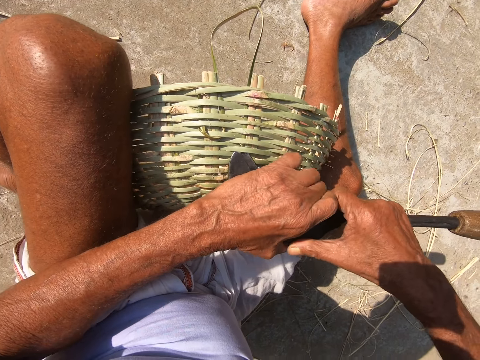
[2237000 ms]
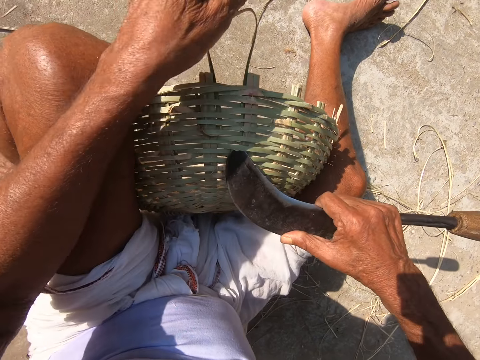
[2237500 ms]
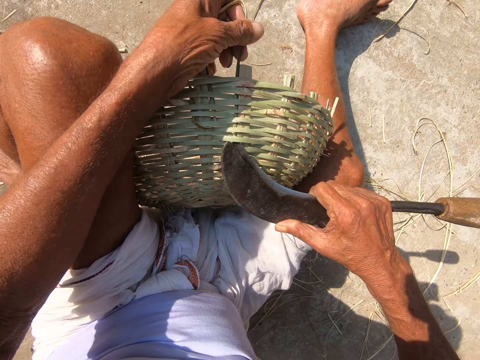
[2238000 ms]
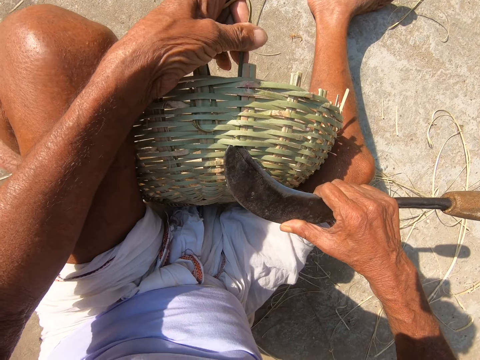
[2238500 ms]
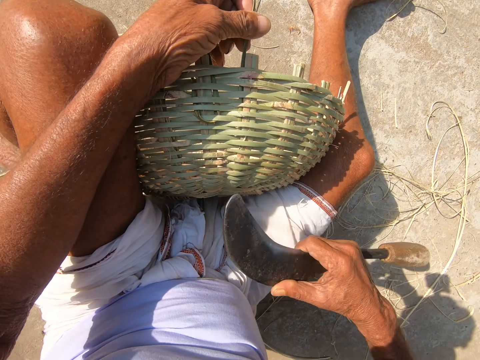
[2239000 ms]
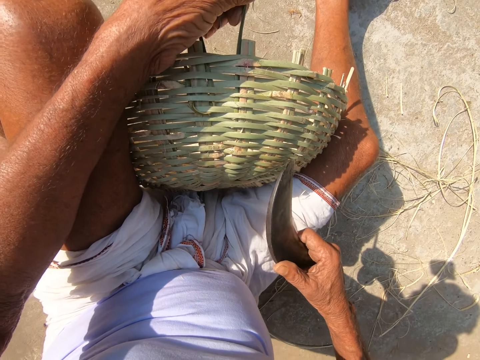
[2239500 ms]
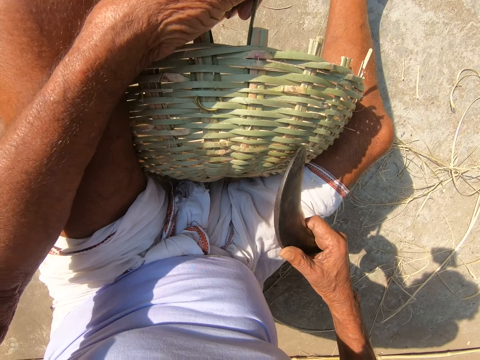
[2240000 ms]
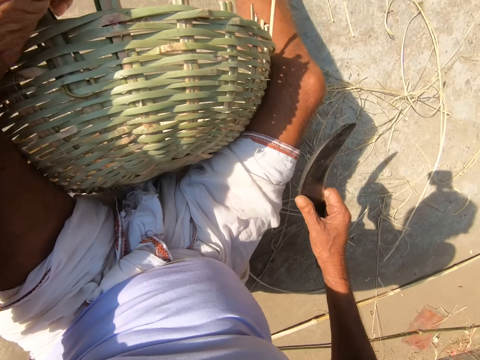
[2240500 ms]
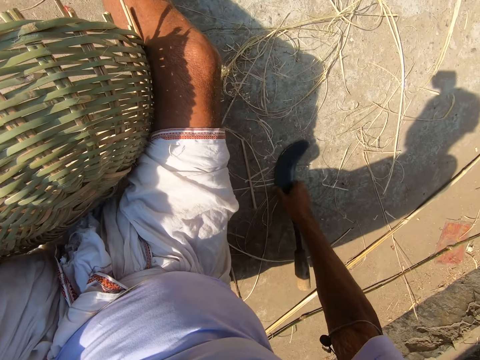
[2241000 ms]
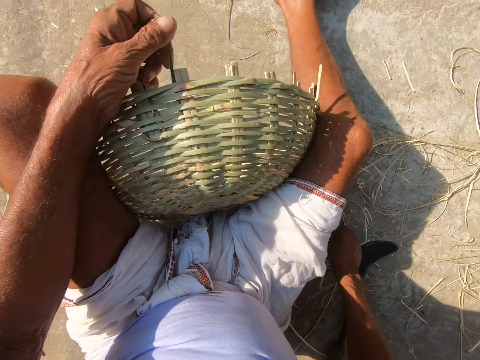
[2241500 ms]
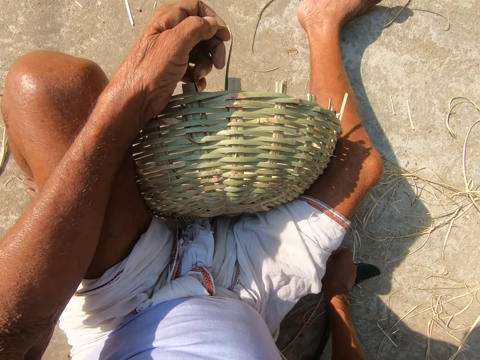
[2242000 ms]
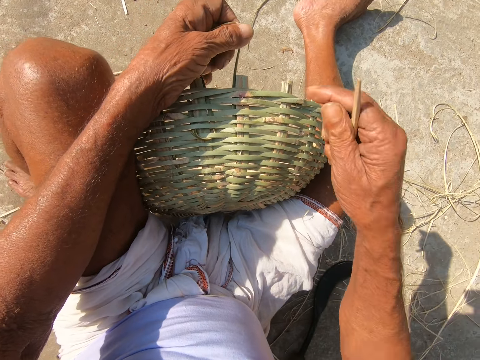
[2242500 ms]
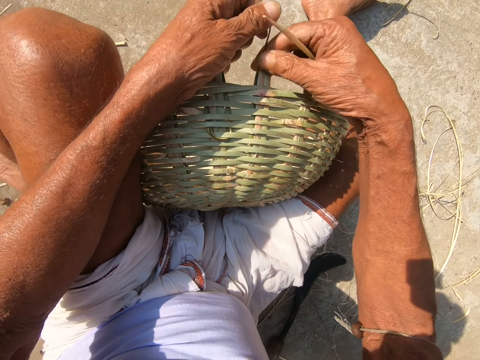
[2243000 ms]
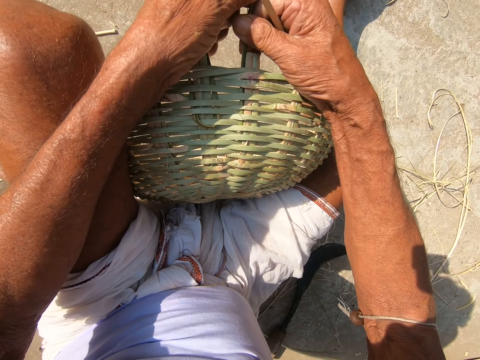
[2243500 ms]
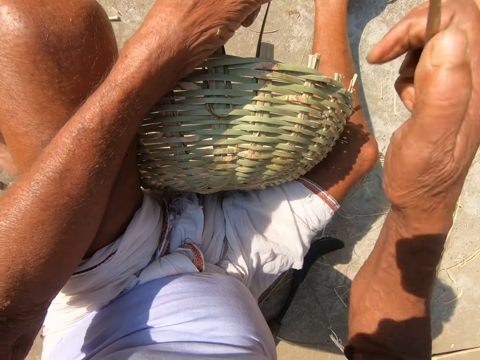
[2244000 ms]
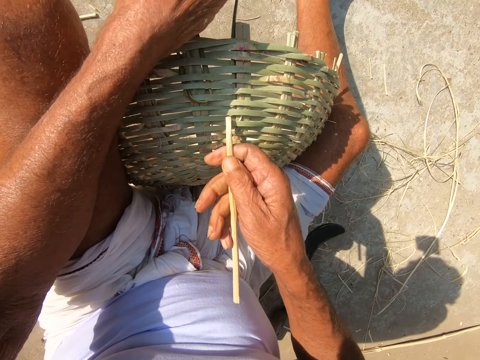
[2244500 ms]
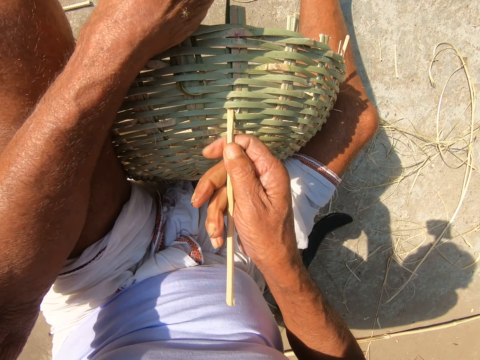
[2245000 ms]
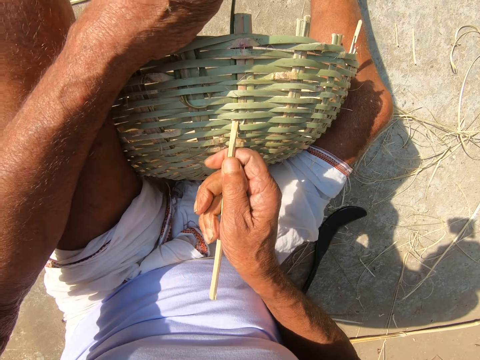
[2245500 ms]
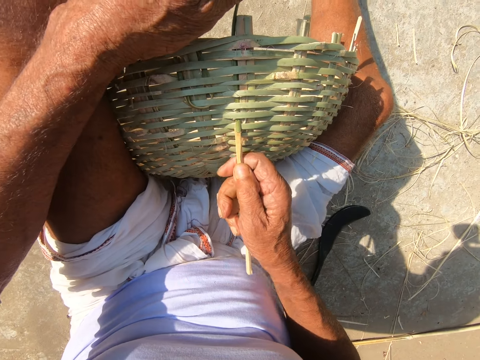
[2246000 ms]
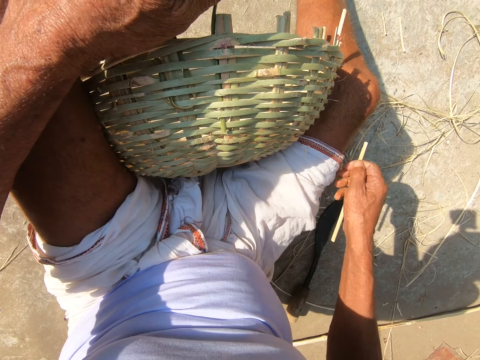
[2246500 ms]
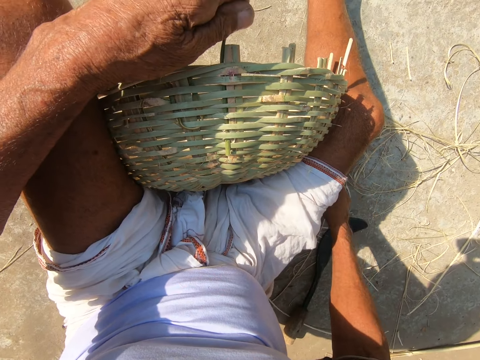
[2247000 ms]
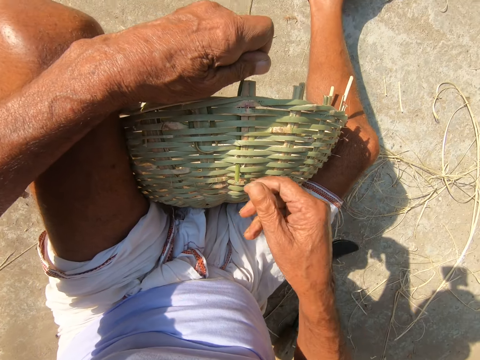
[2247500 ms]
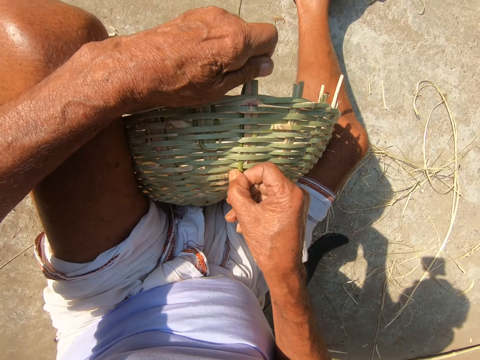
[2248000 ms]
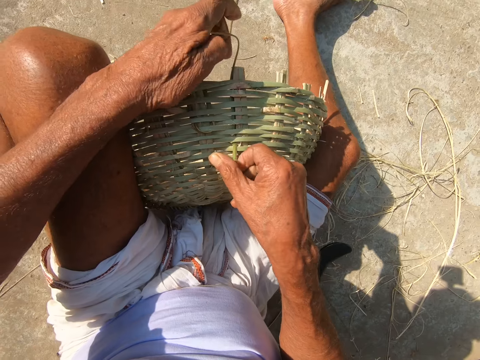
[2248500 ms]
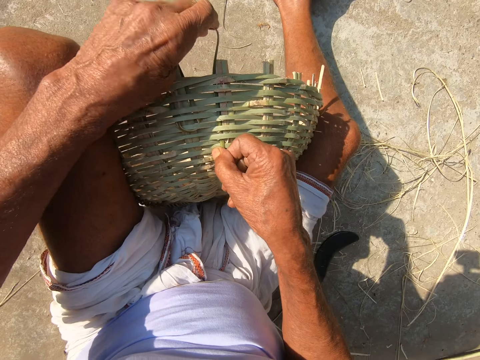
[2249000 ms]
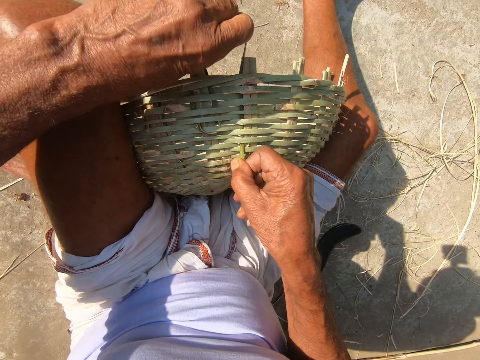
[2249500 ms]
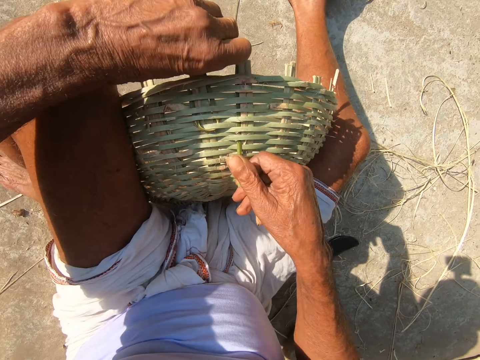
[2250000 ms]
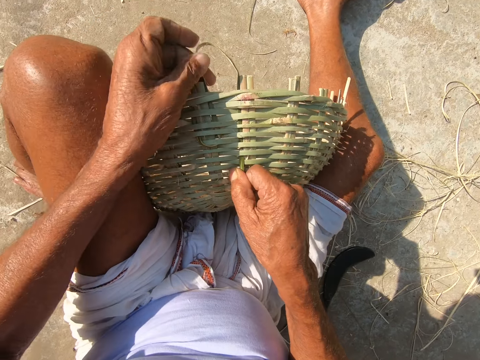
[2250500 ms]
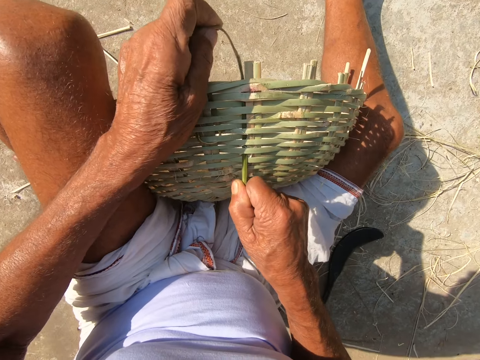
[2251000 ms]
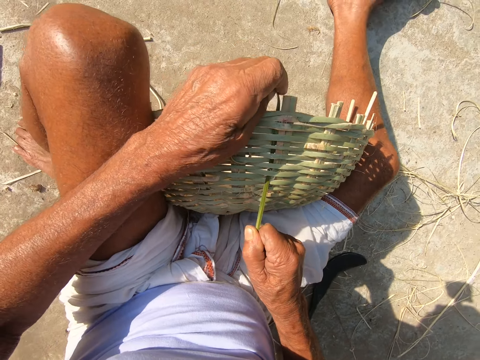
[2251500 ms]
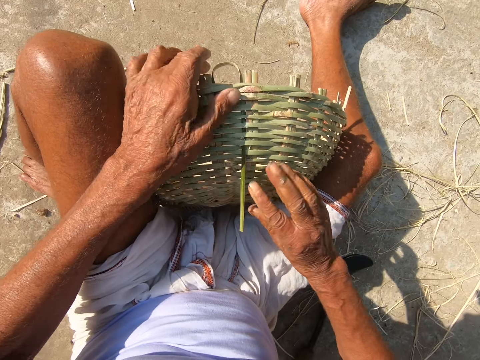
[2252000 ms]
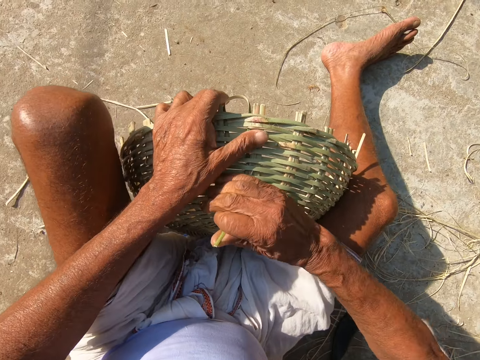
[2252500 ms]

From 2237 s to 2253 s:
The camera wearer drops the hand sickle on the floor with his right hand. He starts to weave the basket with his hands. He adjusts a hole in the basket with a stick in his right hand. He drops the stick on the floor with his right hand. He starts to weave the basket with his hands.

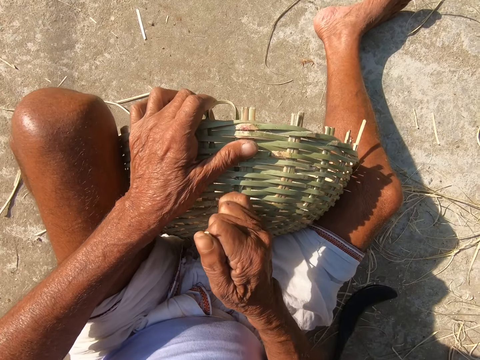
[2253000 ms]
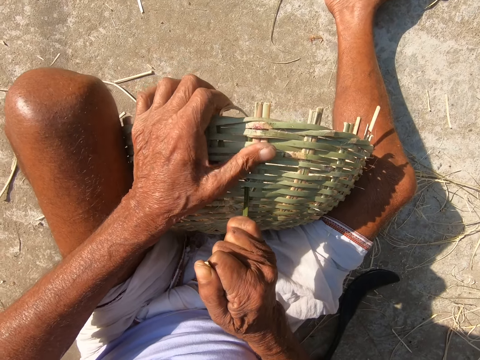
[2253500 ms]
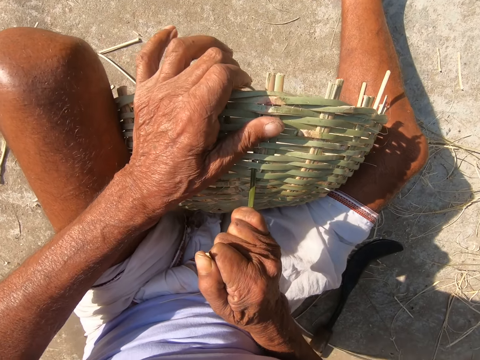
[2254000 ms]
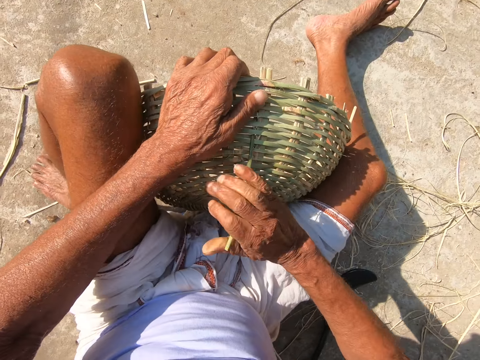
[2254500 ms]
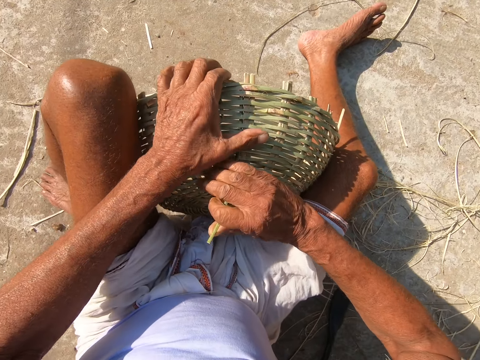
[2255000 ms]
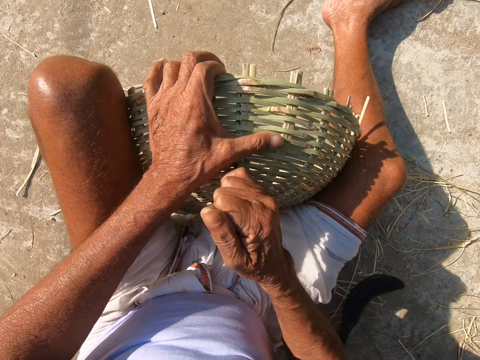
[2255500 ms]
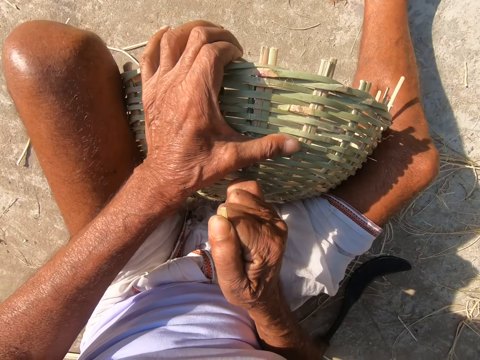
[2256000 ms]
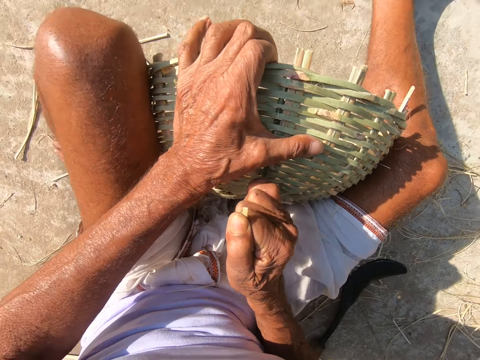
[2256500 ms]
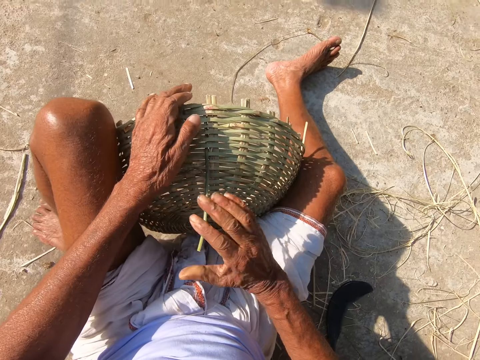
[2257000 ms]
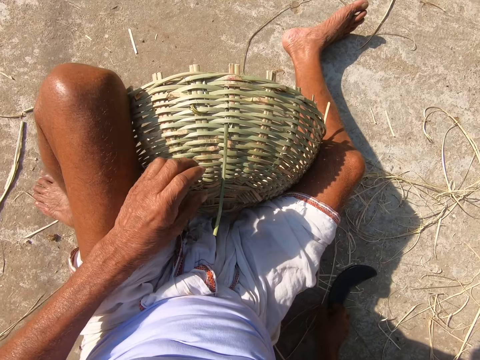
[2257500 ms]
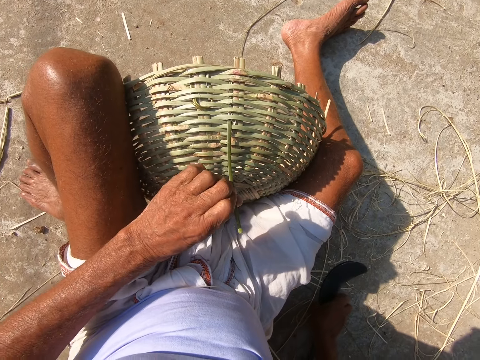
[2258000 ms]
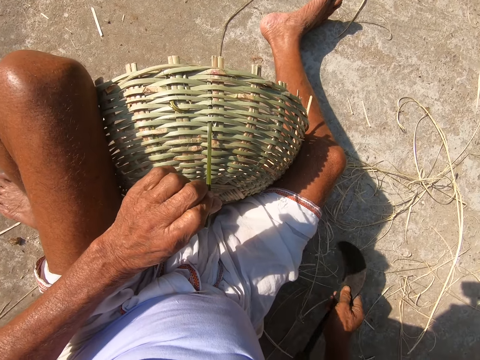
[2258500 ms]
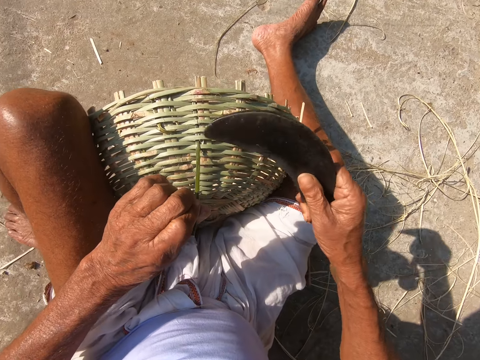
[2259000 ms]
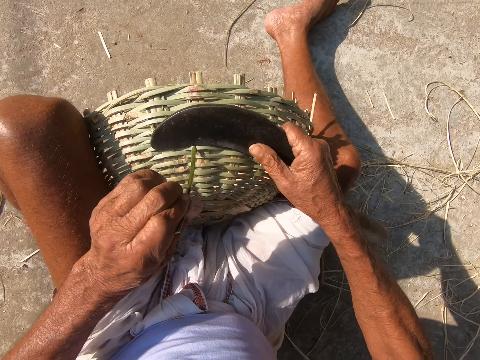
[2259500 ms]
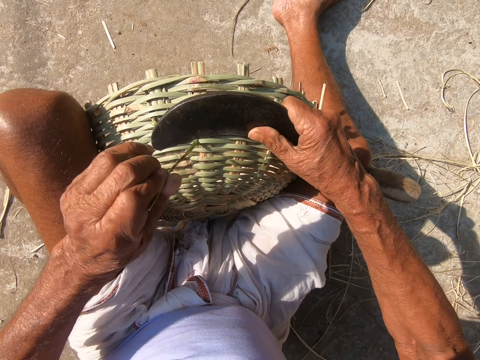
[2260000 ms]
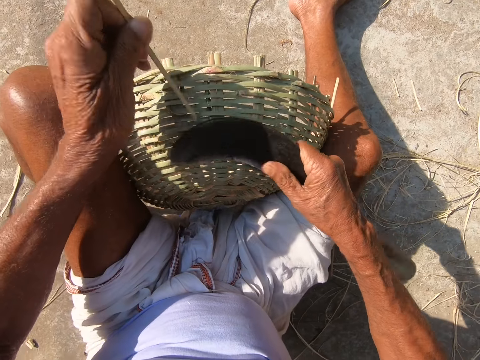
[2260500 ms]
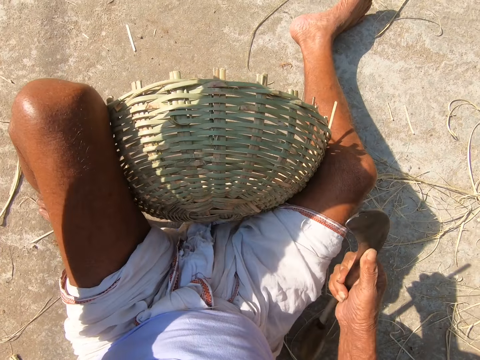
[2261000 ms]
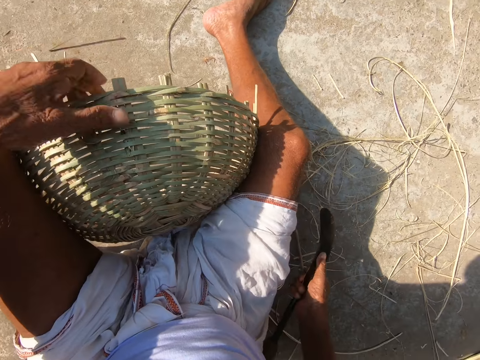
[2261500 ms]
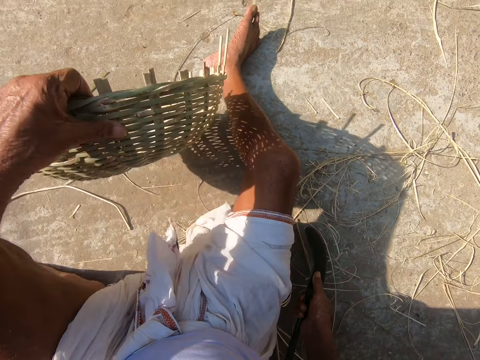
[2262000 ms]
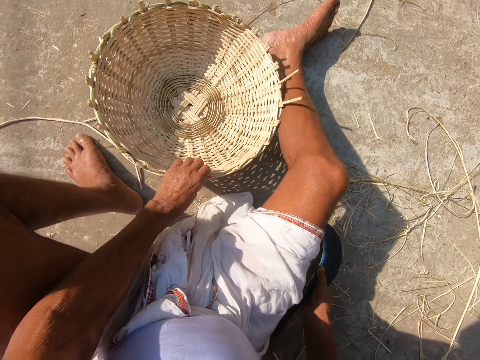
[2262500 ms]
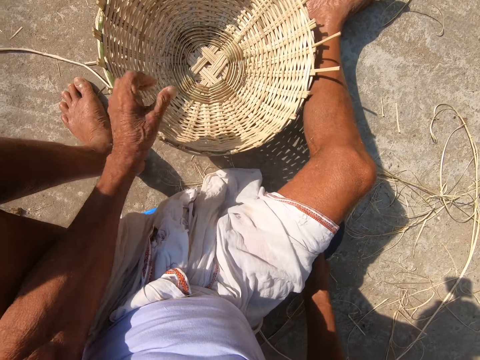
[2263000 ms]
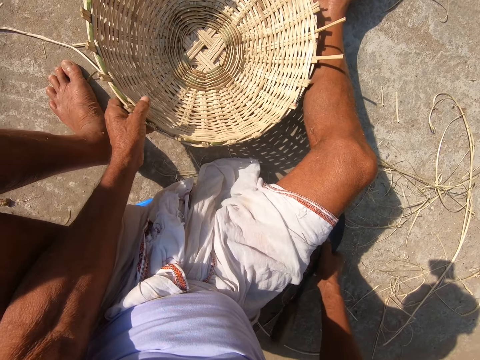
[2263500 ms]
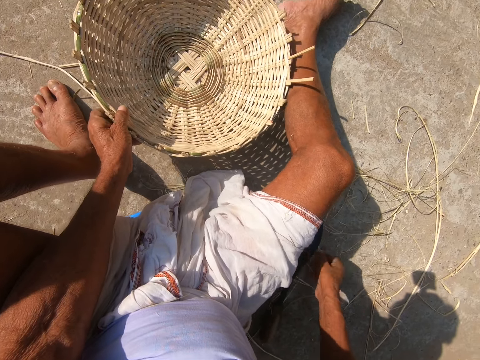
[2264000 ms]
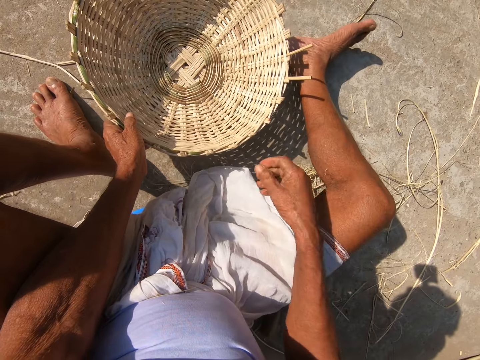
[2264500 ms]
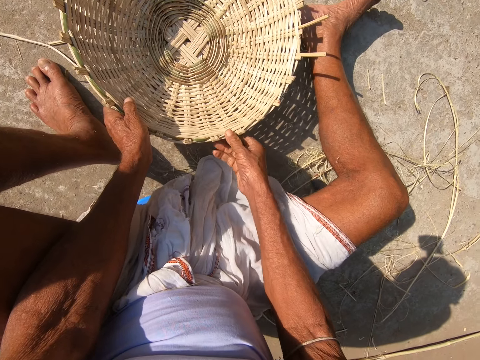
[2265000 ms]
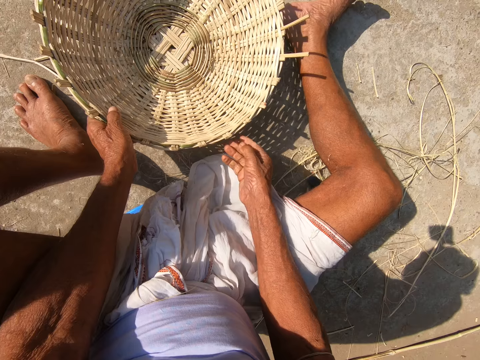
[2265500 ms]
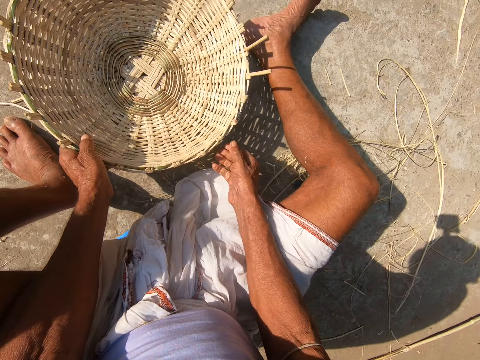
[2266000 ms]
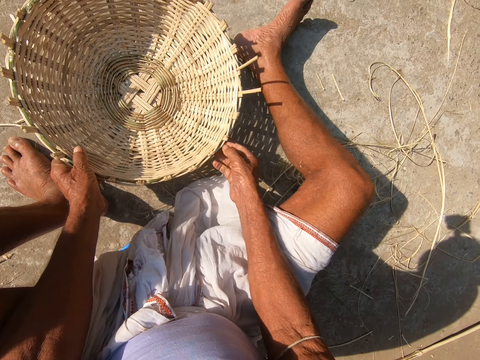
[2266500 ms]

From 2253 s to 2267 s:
The camera wearer picks up the hand sickle or knife from the floor with his right hand. He cuts the bamboo with the hand sickle. He puts the basket on the floor with his left hand. He puts the knife down.
